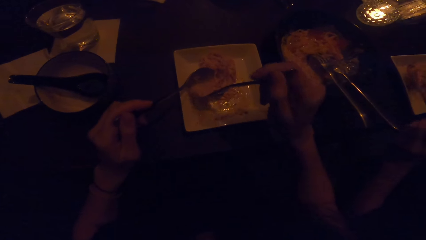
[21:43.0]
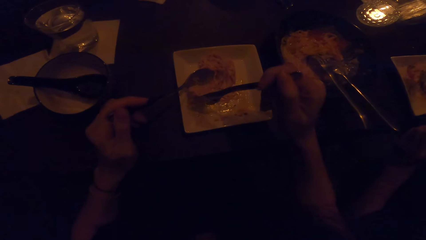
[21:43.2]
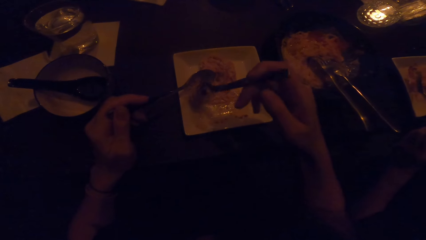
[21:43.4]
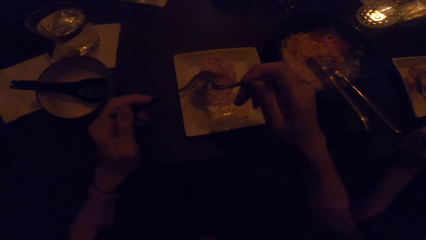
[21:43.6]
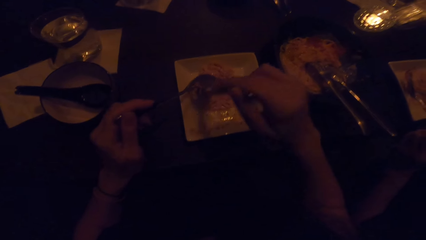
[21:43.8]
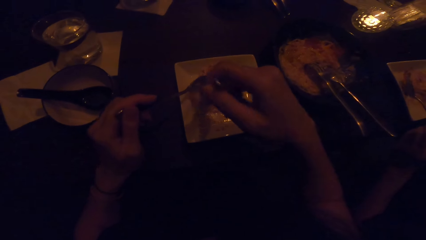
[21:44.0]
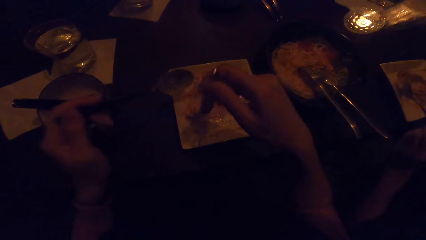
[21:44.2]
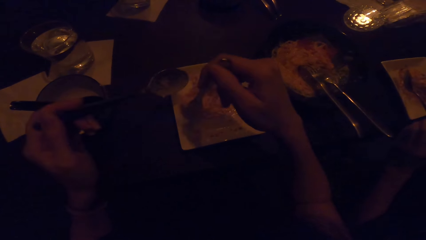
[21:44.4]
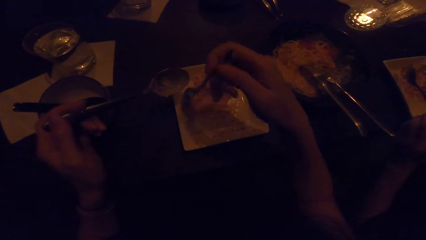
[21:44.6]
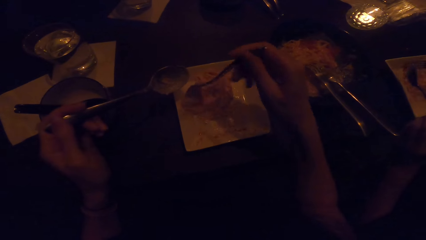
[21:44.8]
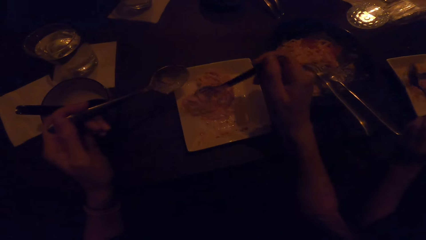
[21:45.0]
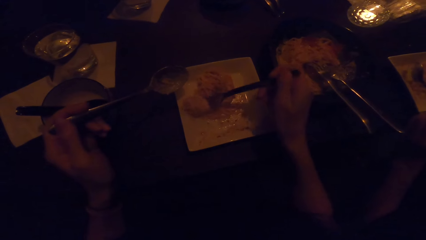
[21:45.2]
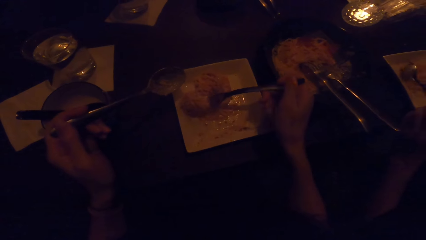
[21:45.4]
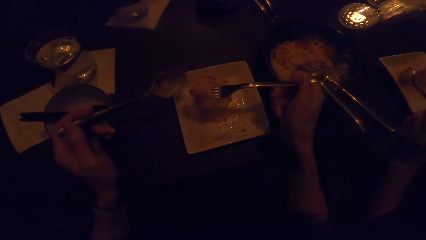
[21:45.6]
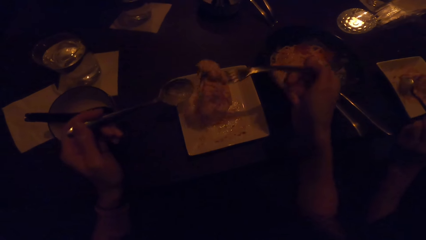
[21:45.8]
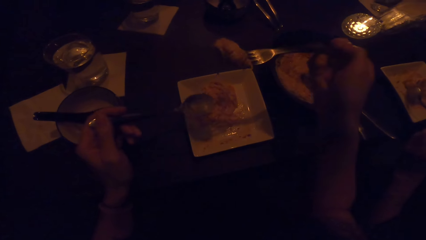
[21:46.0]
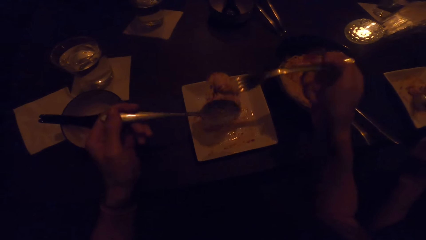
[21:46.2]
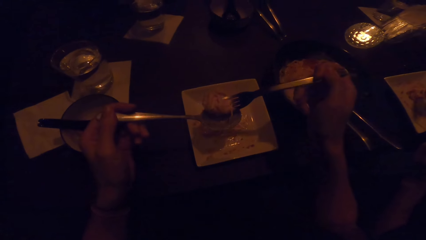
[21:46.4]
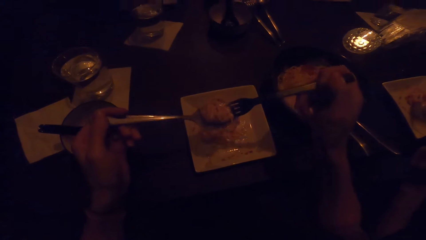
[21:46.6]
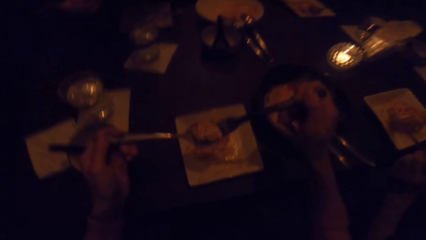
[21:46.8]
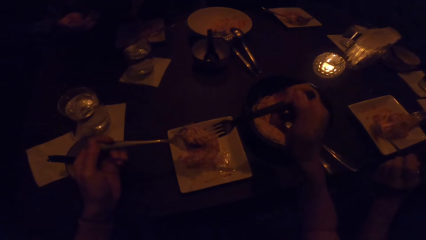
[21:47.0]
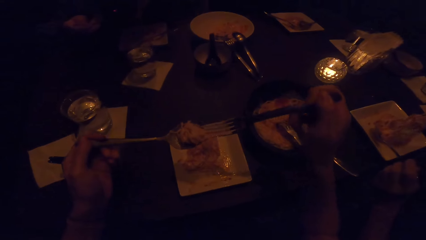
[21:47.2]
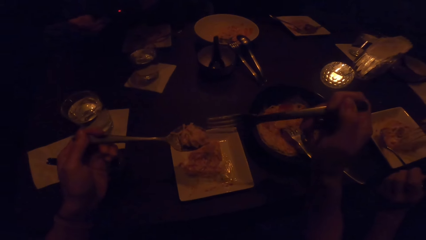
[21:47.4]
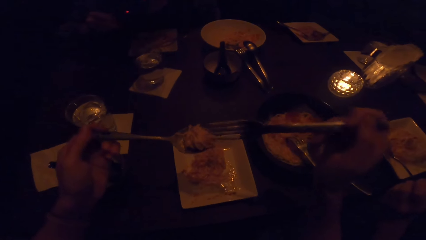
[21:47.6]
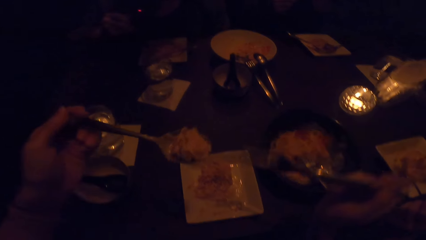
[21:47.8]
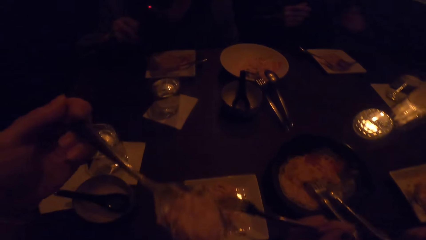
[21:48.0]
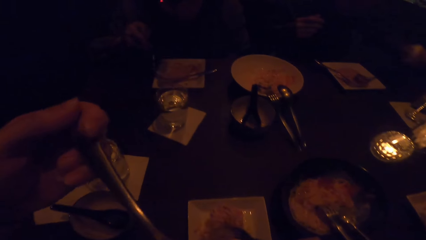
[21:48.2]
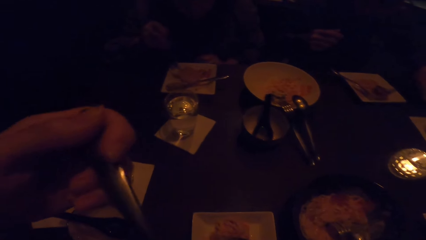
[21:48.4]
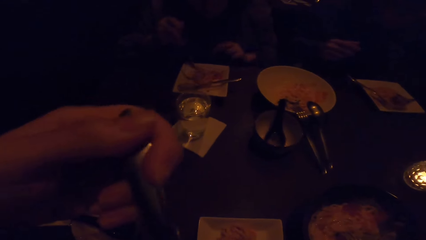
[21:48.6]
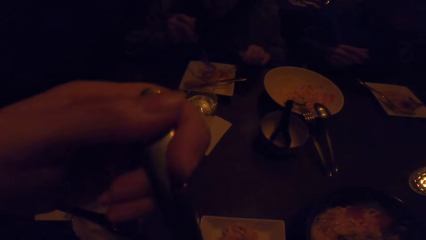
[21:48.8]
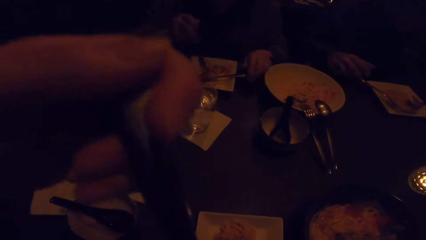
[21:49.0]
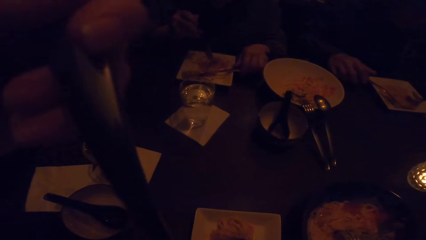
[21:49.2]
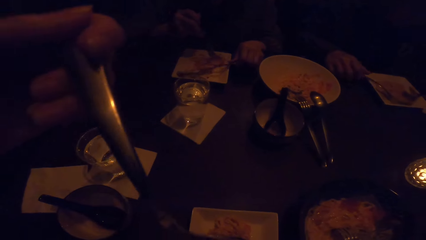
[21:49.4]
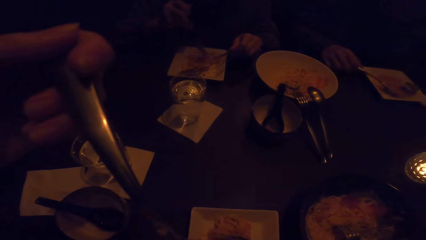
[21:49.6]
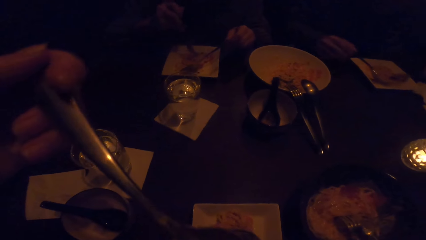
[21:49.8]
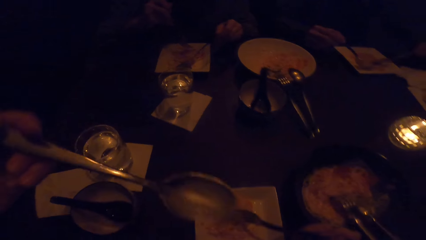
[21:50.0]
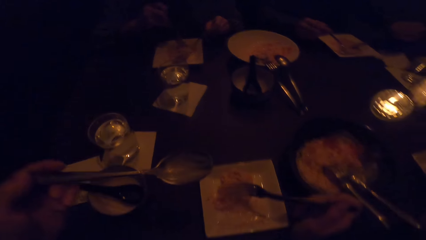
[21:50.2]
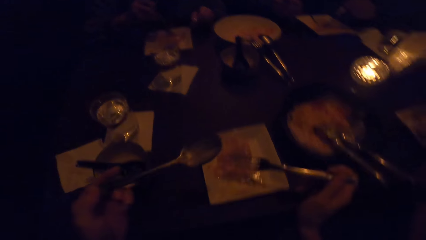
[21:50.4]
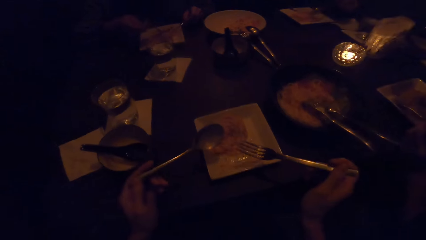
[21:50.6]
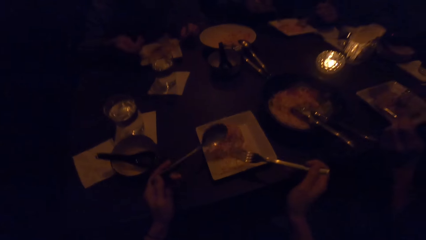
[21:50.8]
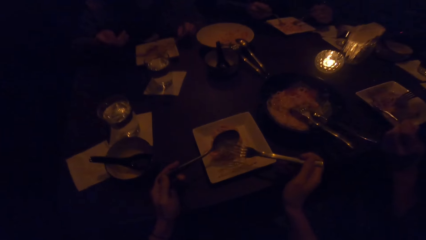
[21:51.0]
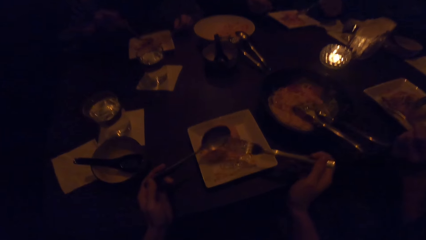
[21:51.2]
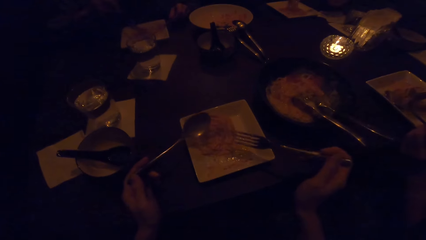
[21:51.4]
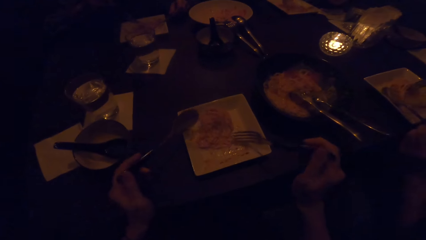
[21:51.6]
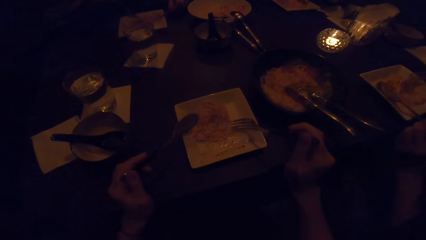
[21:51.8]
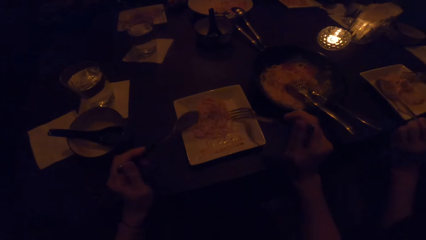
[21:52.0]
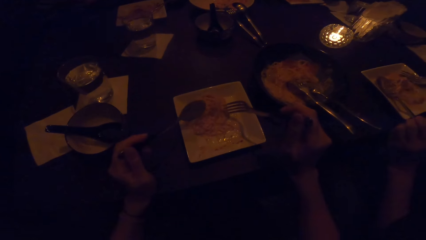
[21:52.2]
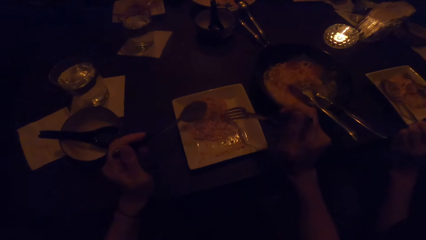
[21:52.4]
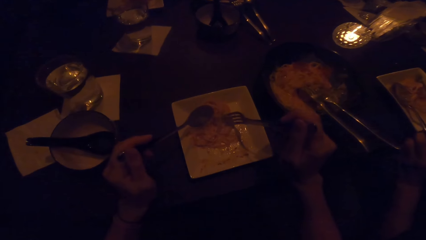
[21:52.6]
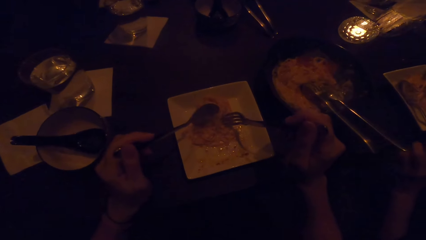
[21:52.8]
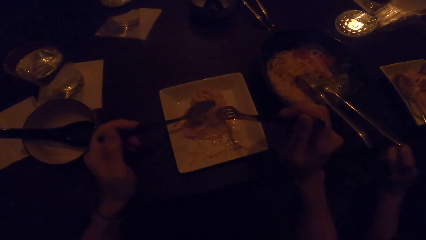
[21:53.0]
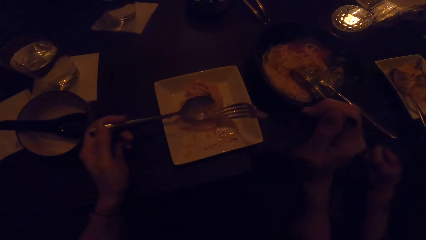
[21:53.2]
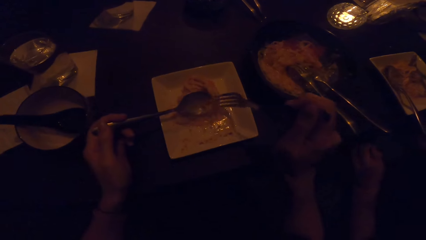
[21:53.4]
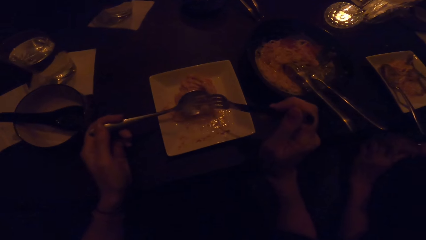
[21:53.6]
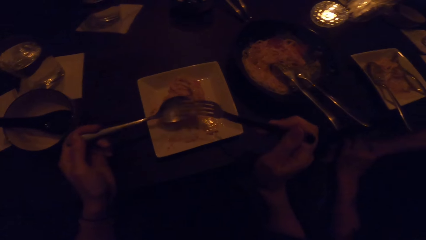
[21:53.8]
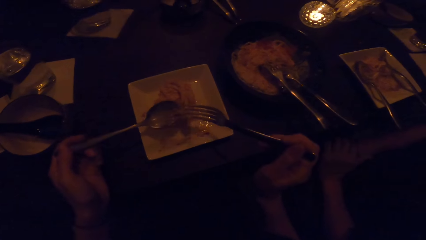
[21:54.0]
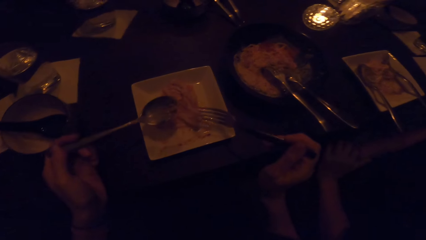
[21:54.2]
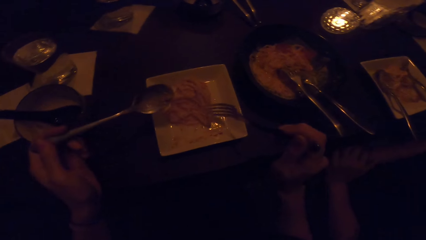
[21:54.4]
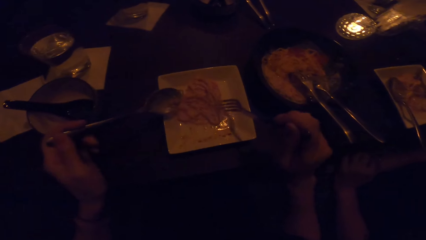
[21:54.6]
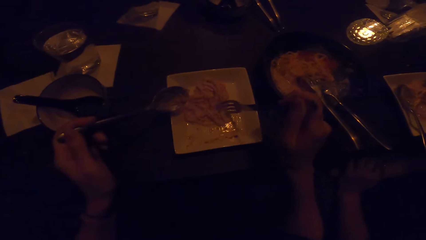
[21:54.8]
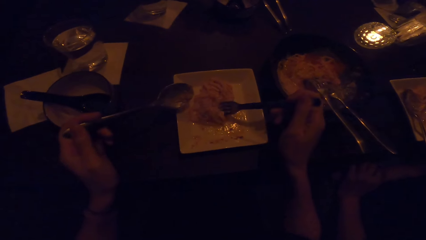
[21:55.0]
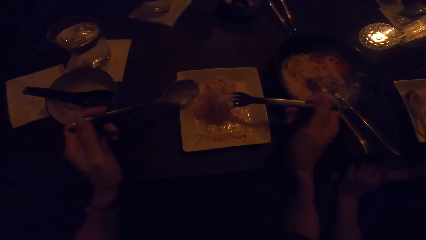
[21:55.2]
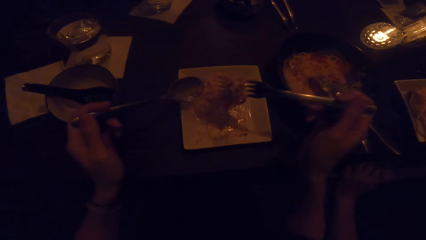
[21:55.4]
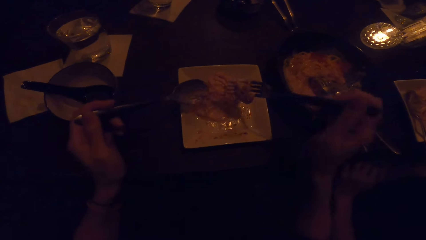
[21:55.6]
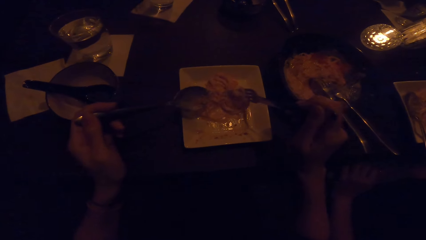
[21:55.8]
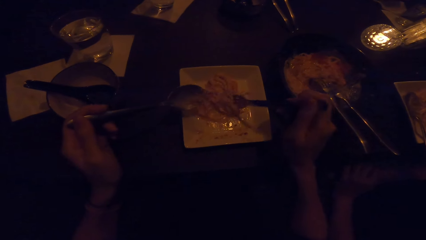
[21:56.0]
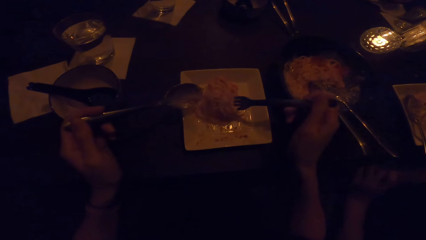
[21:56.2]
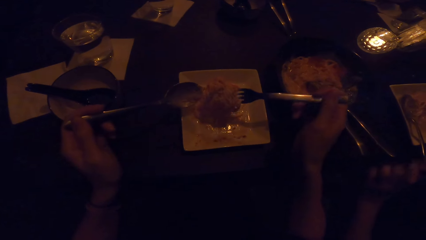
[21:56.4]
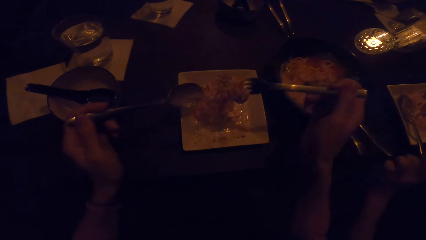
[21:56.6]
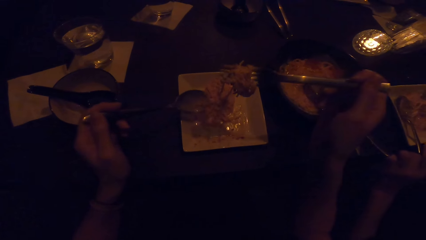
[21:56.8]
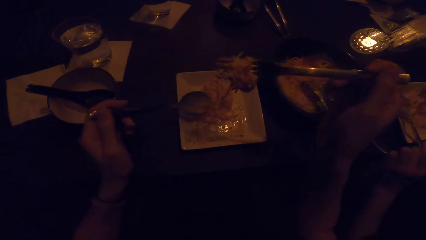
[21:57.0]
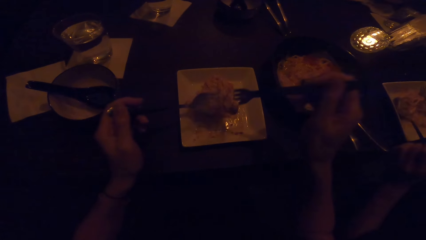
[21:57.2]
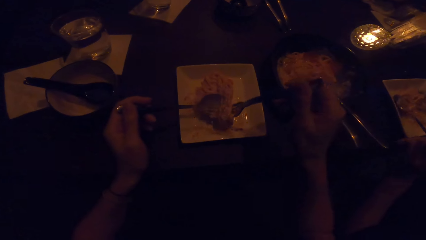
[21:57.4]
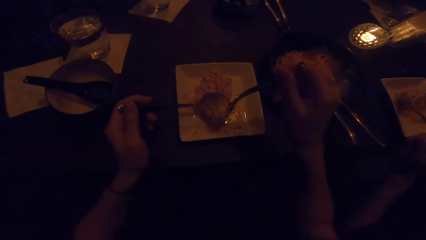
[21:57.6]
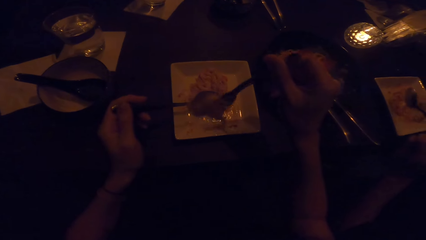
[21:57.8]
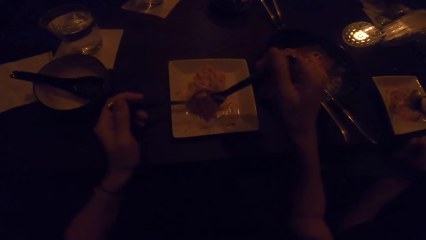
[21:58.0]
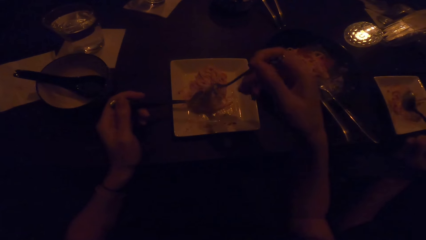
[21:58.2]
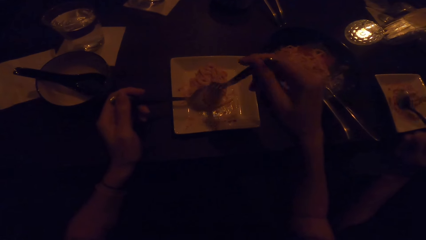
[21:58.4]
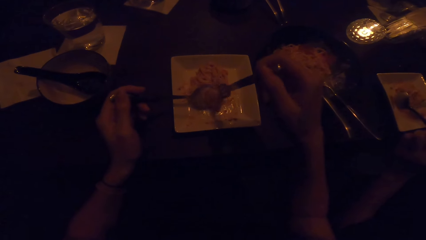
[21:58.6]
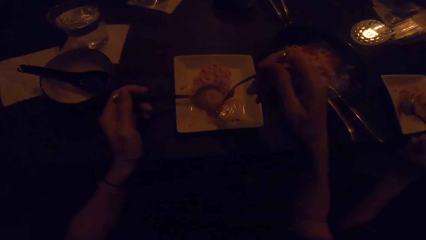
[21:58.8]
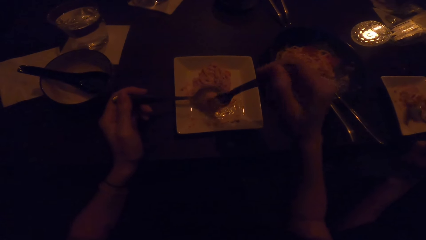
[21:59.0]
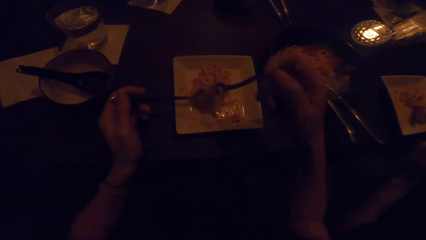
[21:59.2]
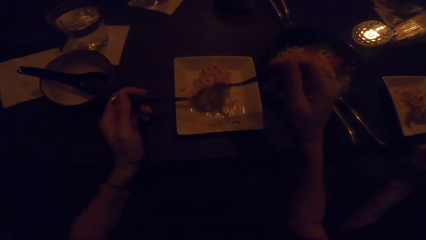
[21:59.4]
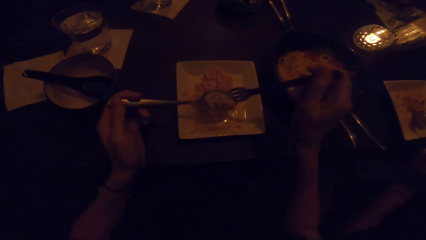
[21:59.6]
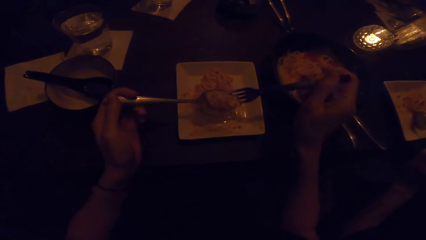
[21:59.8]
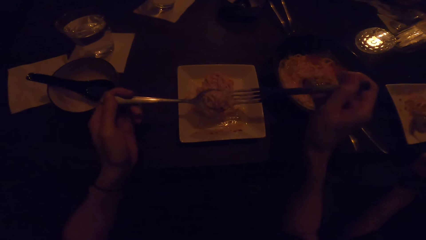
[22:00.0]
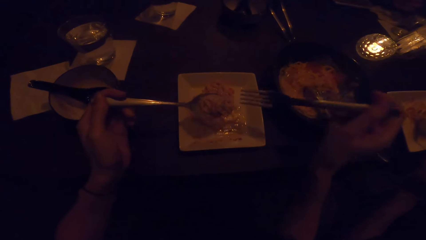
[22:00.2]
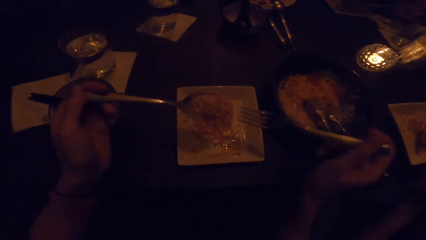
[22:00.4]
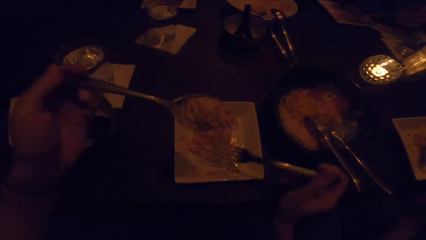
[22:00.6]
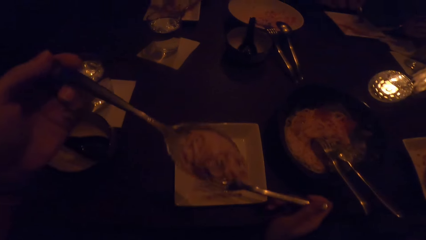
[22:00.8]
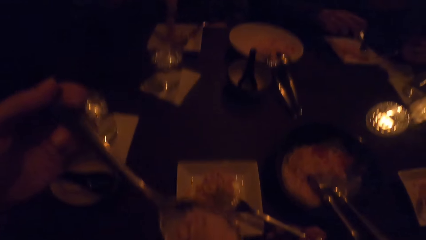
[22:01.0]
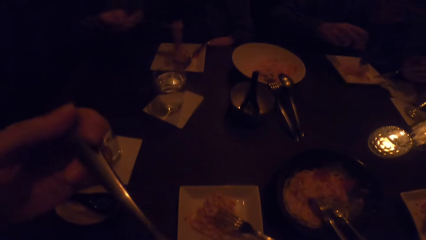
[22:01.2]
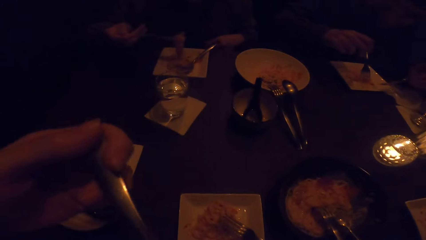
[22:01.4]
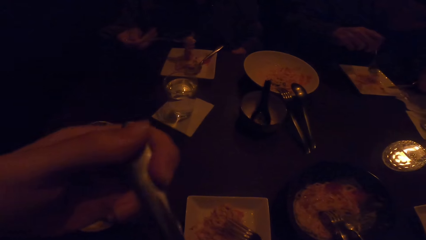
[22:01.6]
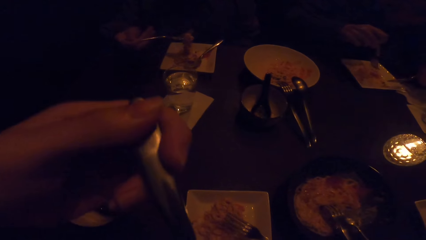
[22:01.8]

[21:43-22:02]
The camera wearer eats food.
